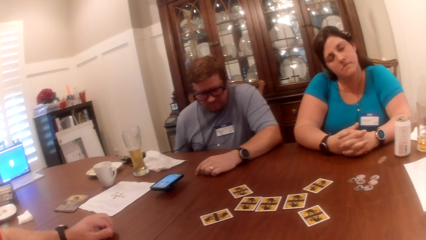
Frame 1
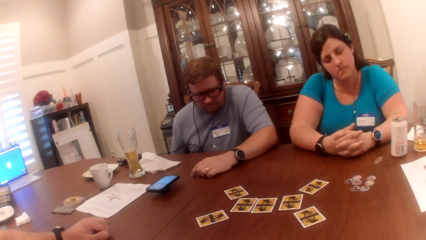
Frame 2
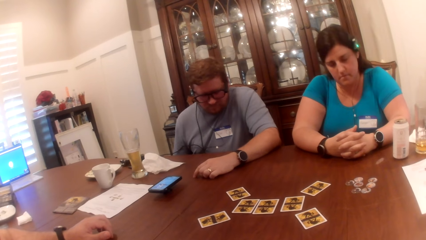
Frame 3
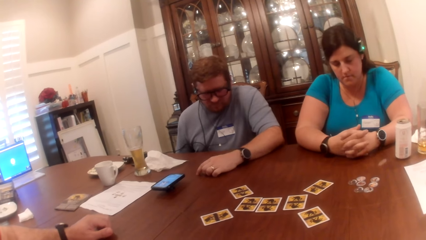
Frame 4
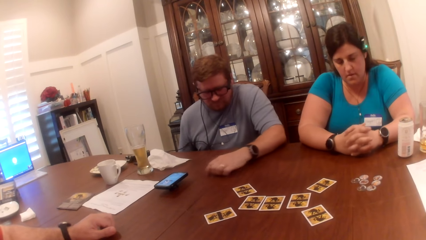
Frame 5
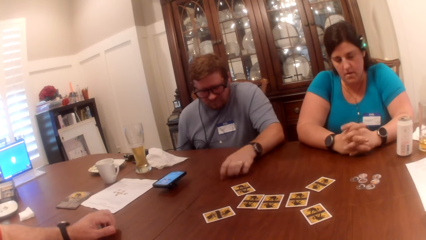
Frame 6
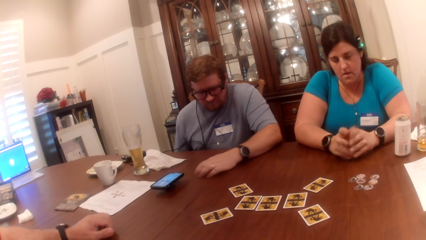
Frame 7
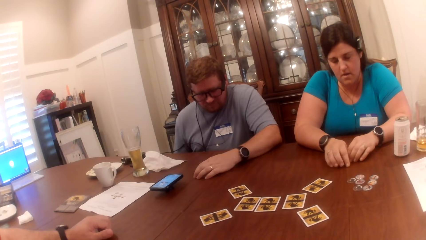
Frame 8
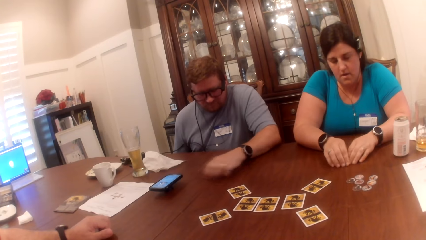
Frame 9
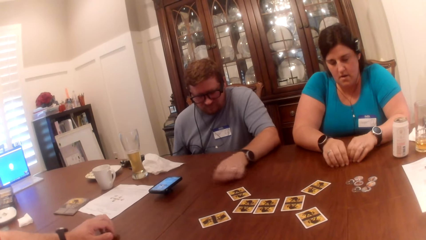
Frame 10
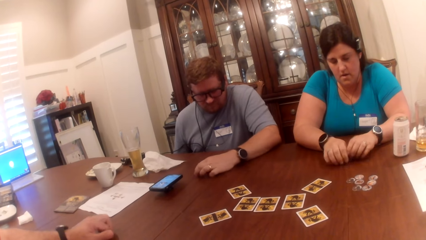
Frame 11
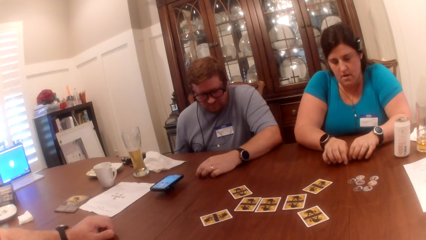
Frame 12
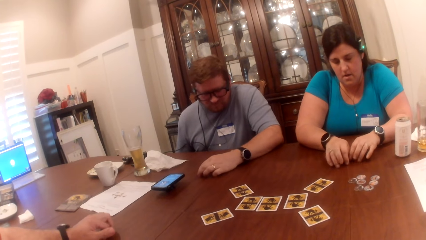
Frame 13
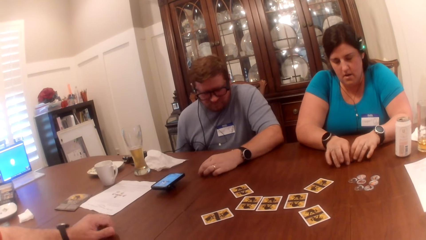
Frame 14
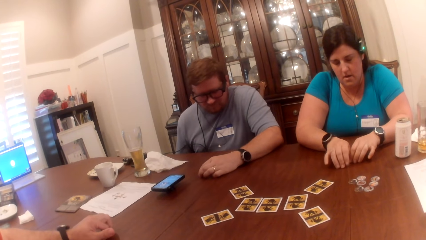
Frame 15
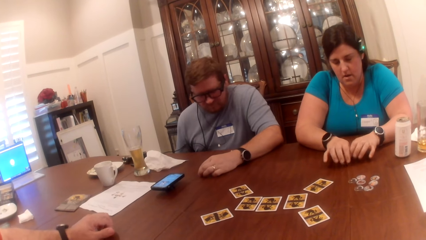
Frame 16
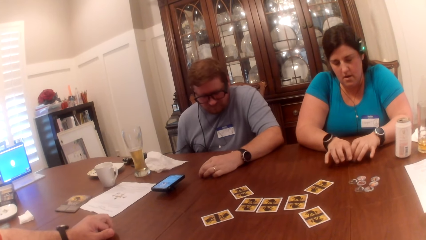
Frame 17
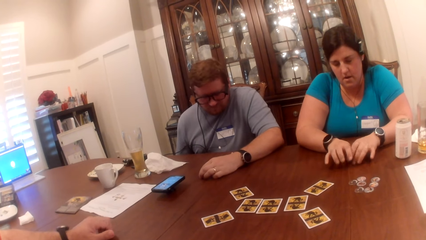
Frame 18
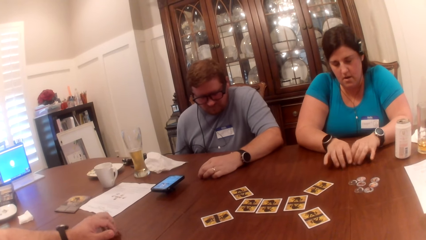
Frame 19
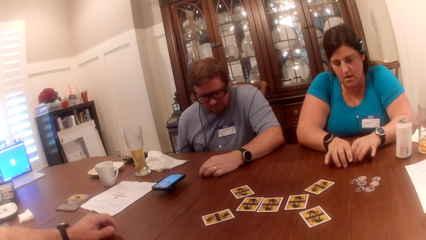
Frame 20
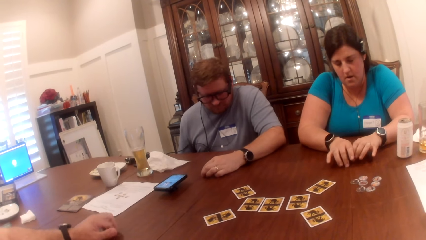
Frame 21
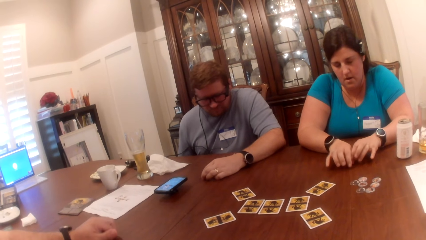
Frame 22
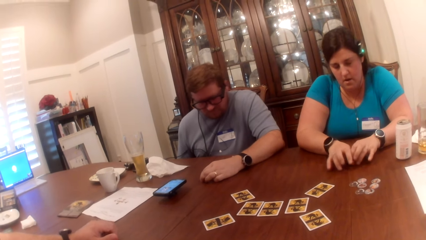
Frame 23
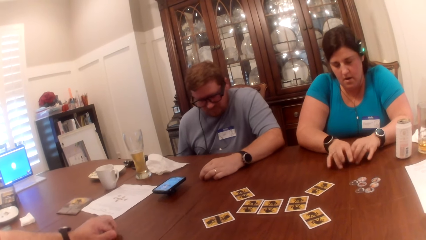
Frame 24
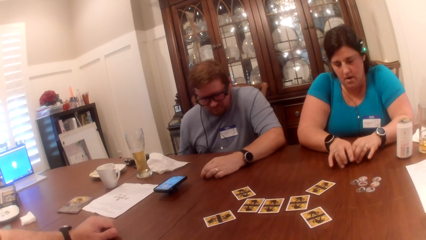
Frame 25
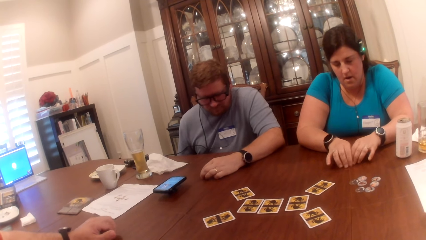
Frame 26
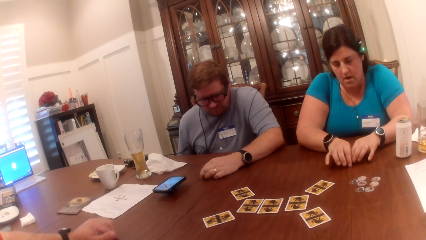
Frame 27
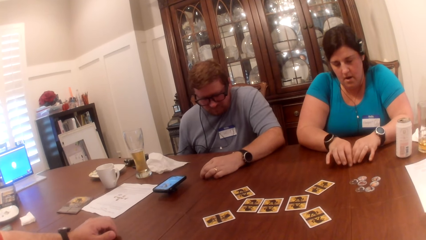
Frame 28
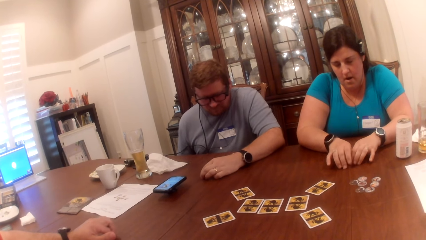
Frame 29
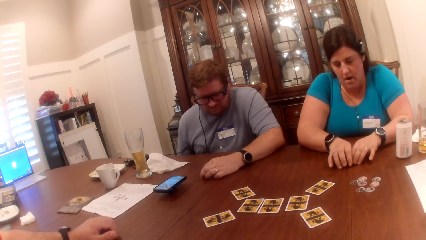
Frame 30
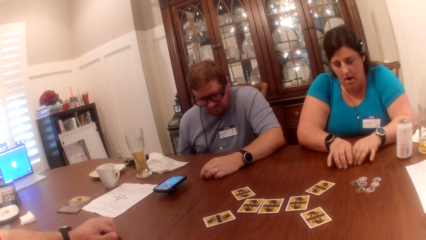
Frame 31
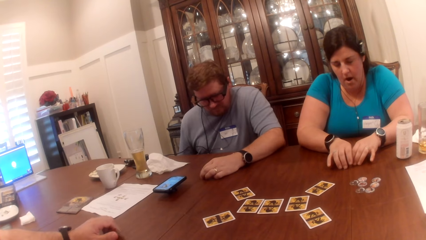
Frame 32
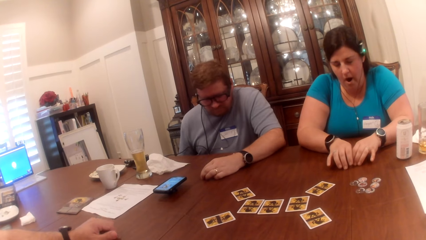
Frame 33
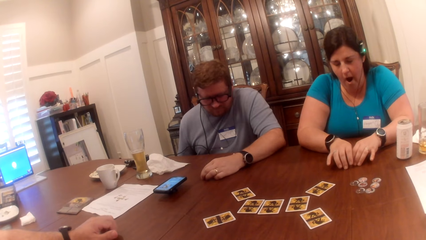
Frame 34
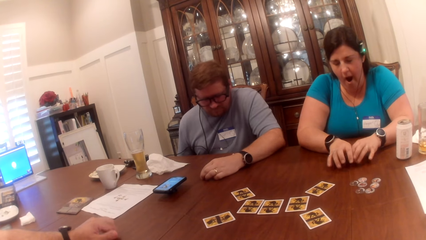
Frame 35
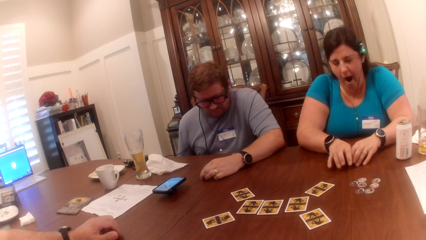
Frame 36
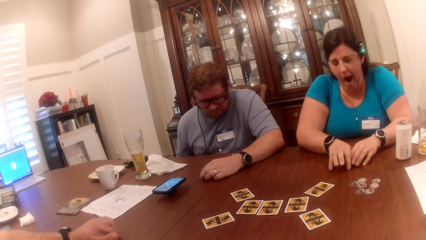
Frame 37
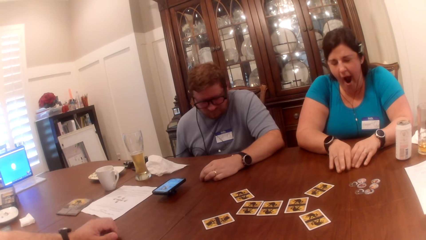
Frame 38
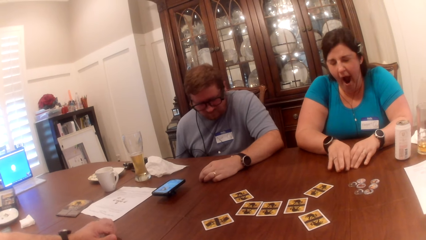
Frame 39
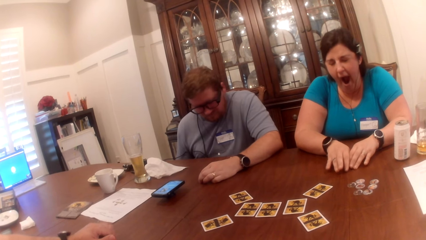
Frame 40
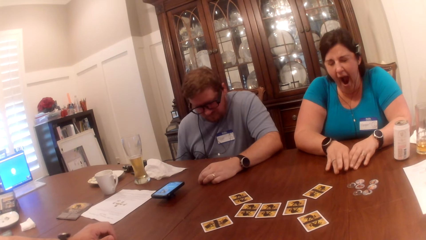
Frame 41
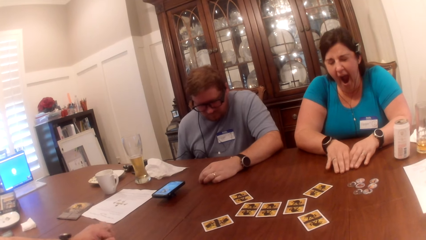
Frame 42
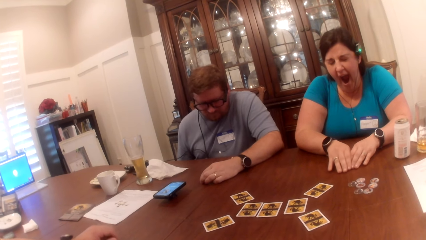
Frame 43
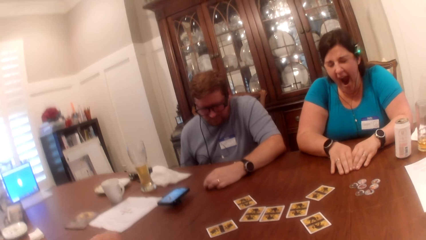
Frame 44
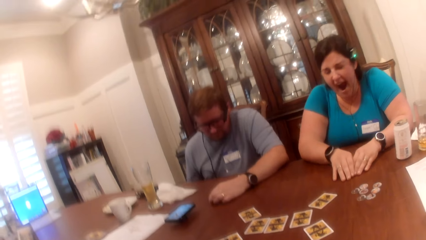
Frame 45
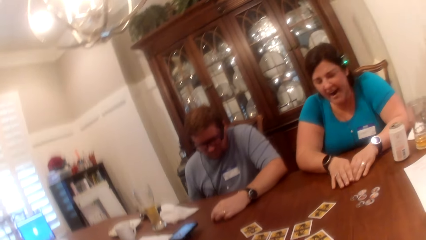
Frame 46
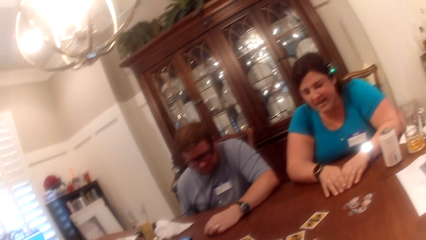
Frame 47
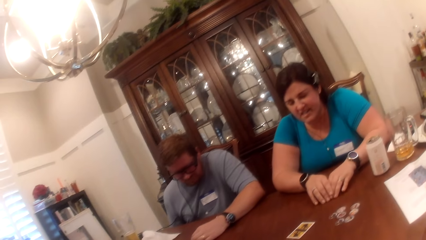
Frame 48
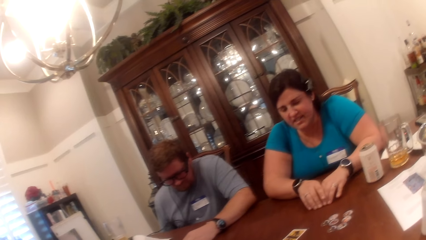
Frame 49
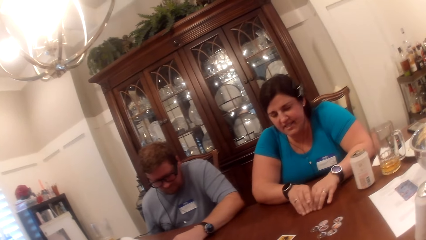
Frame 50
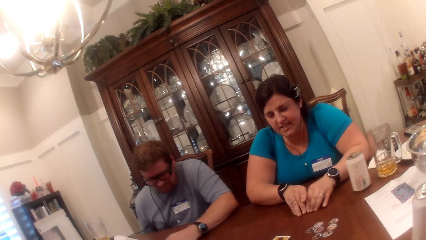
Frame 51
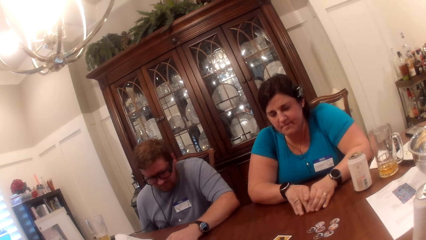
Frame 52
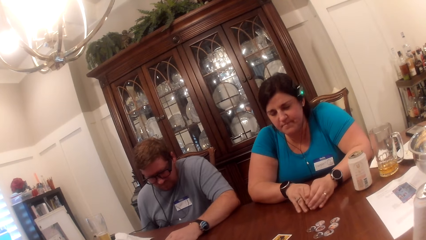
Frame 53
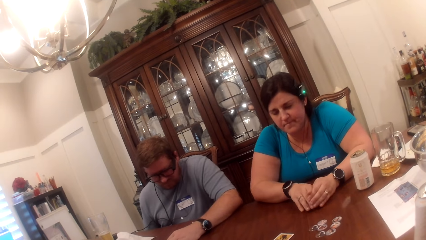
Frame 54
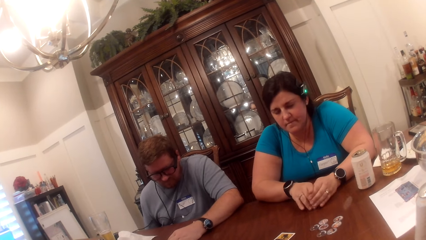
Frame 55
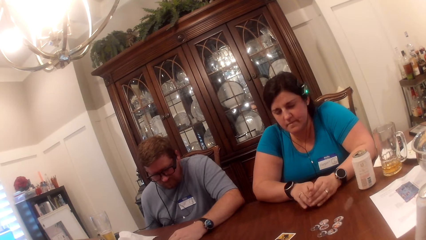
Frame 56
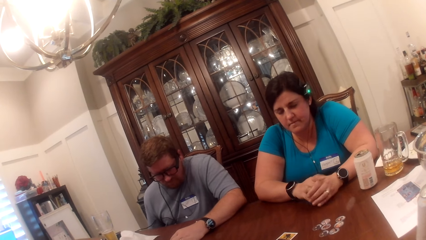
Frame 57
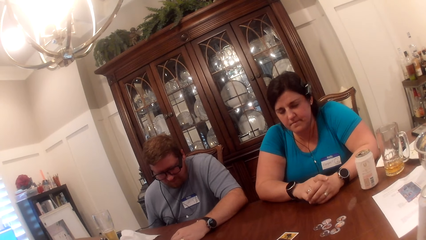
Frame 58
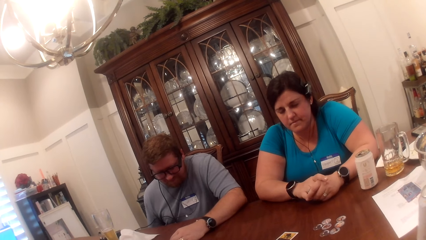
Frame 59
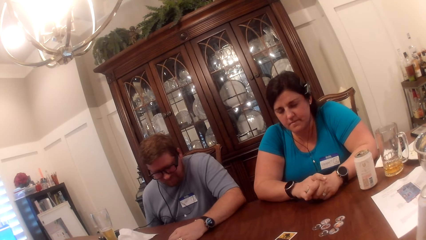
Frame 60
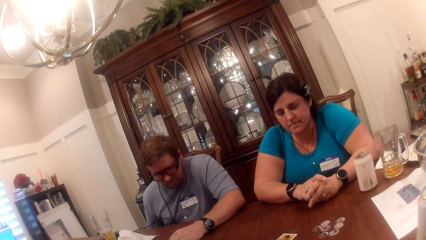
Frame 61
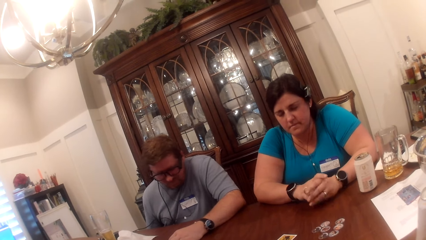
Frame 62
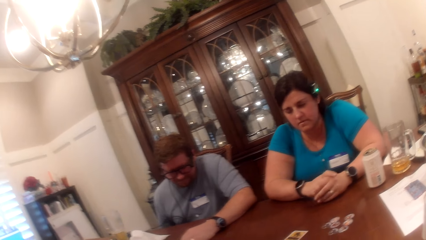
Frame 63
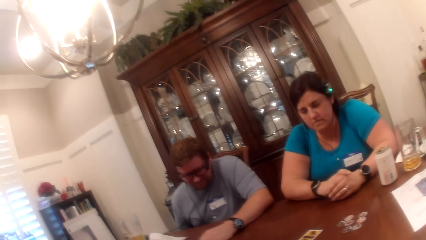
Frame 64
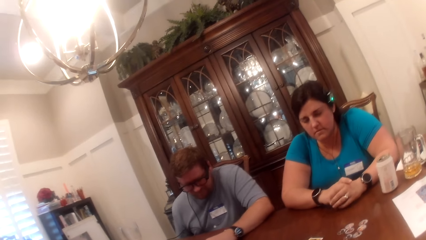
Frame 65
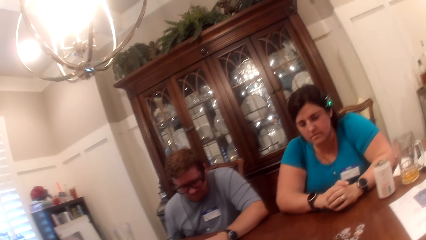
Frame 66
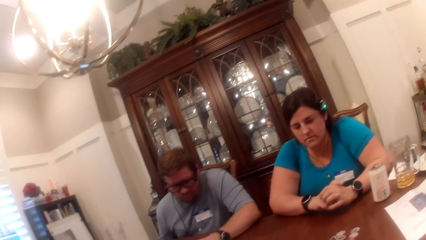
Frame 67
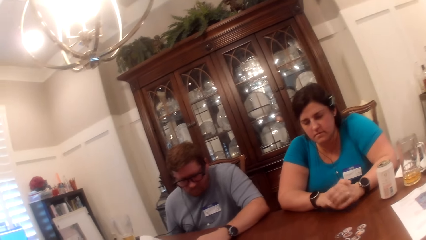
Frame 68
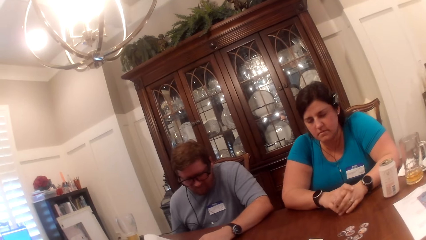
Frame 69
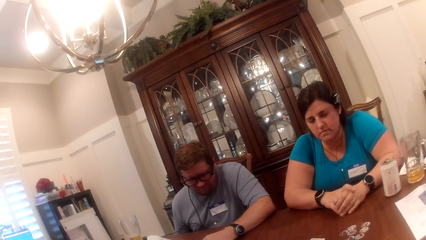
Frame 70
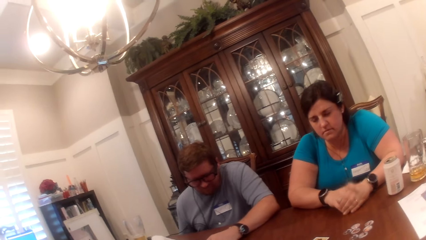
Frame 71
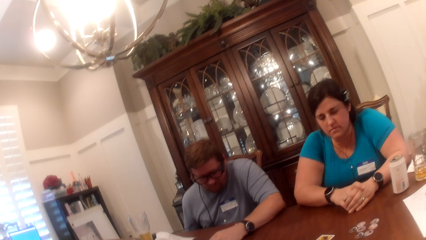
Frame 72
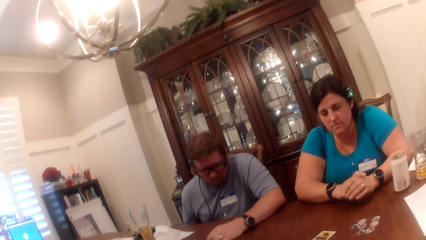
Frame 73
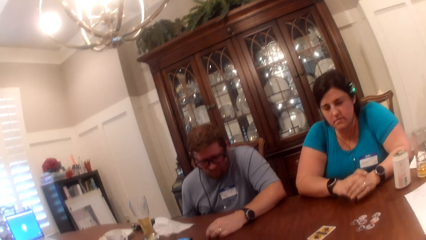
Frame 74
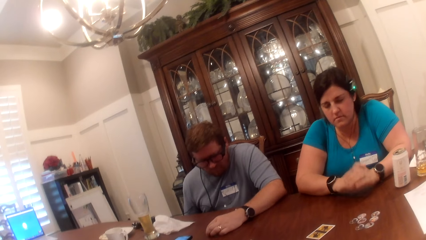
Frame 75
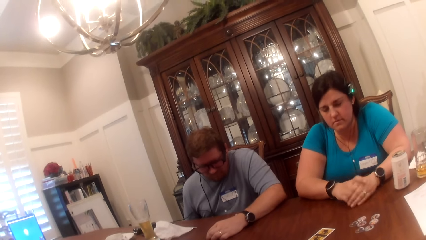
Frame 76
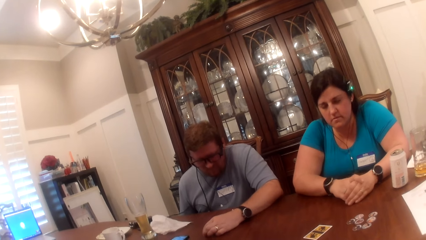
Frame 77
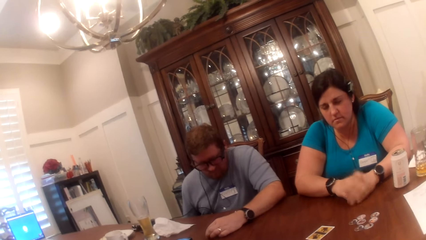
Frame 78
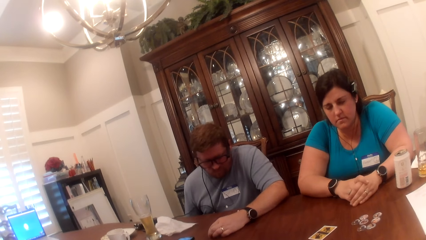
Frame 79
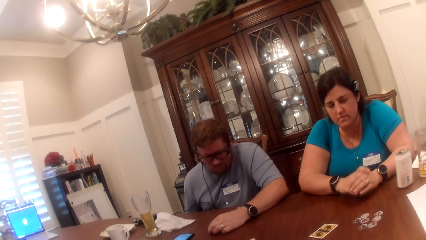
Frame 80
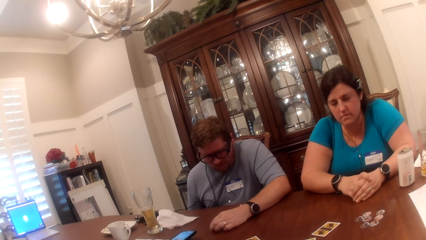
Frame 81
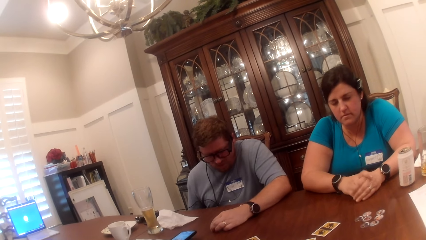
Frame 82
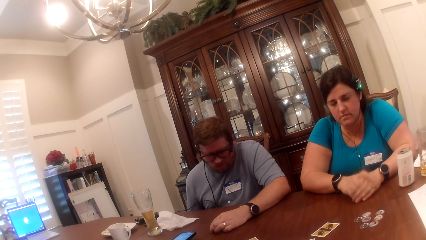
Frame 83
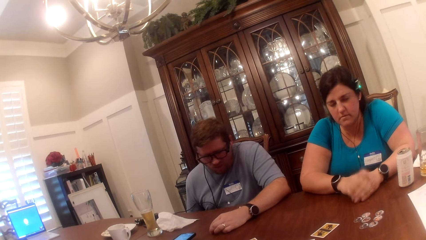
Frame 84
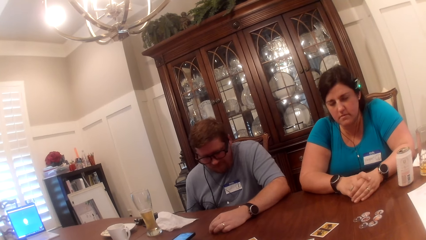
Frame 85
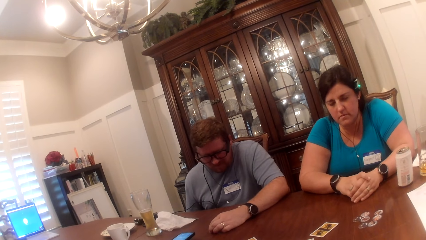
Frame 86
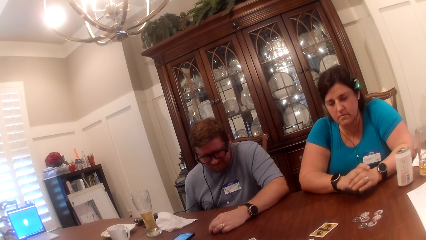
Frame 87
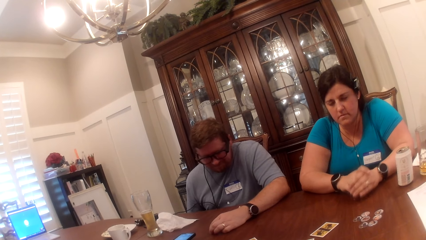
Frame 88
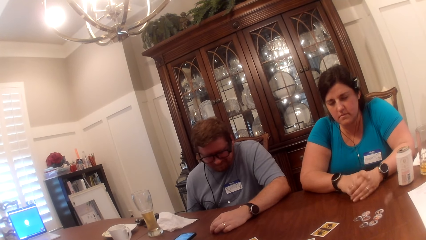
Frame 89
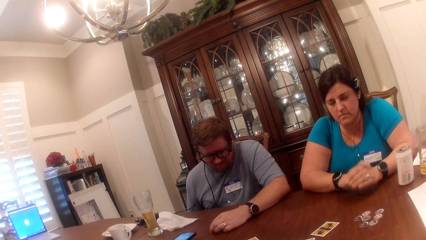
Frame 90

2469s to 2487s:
The camera wearer looks around. A woman taps the table with both hands' fingers. A man moves the hand on the table. The camera wearer looks around. The woman taps the table with fingers.
